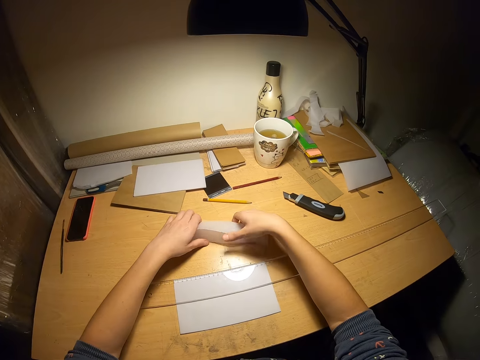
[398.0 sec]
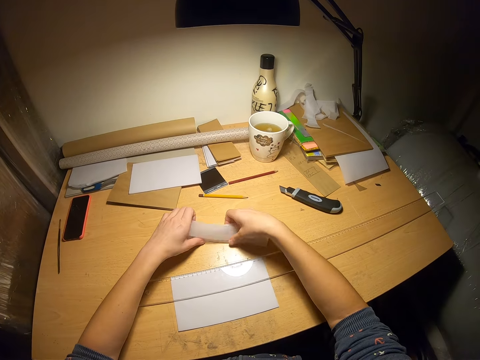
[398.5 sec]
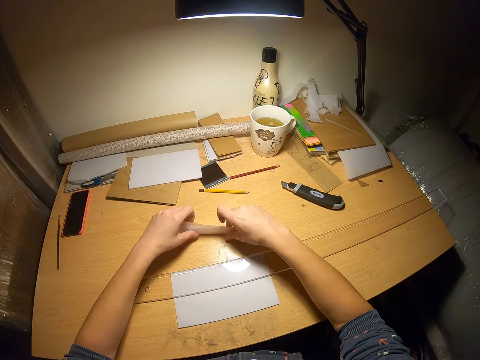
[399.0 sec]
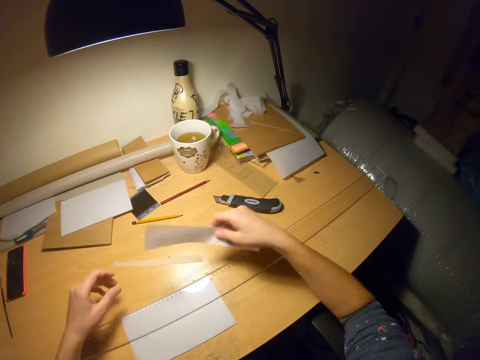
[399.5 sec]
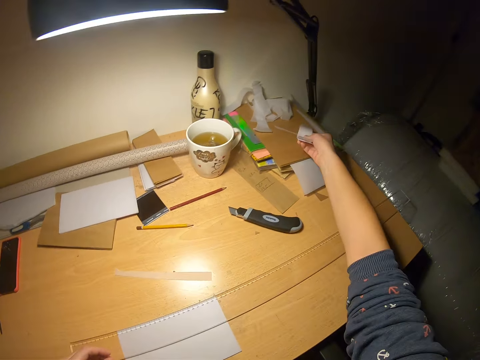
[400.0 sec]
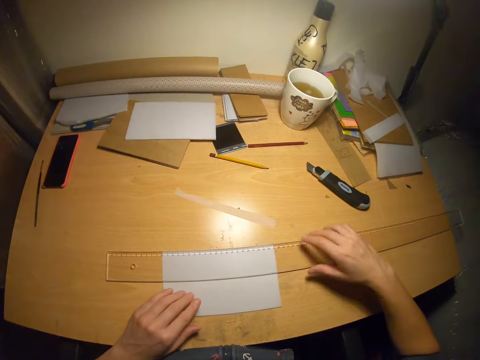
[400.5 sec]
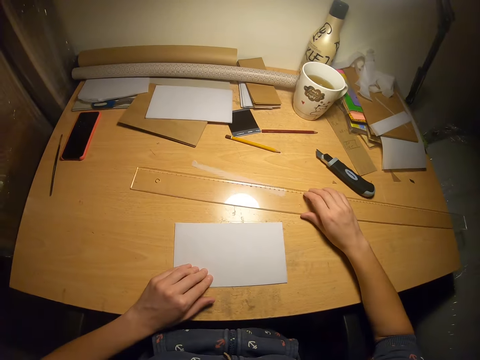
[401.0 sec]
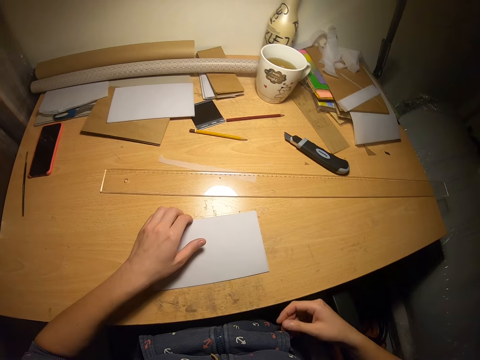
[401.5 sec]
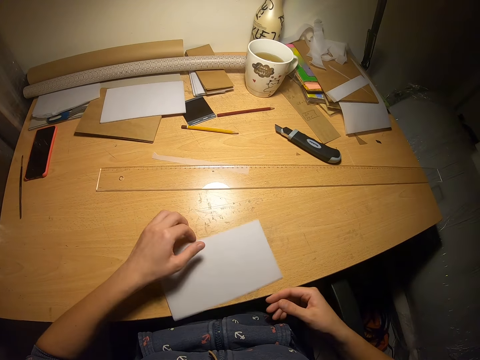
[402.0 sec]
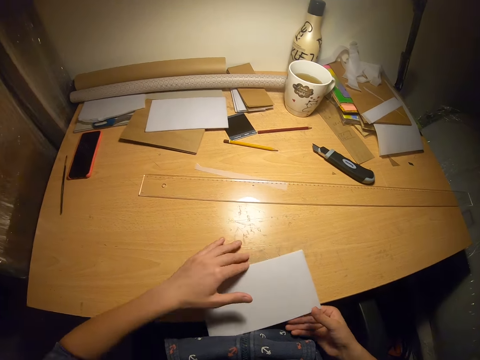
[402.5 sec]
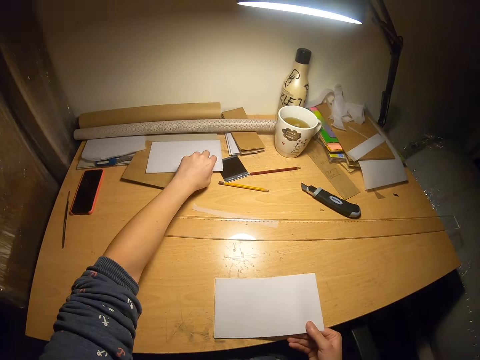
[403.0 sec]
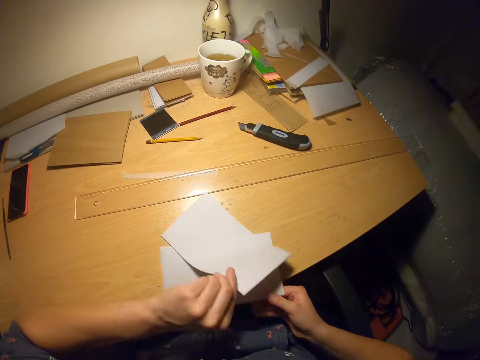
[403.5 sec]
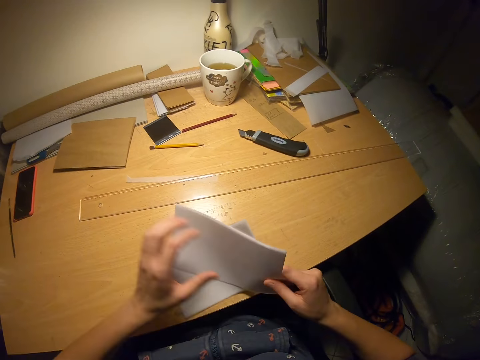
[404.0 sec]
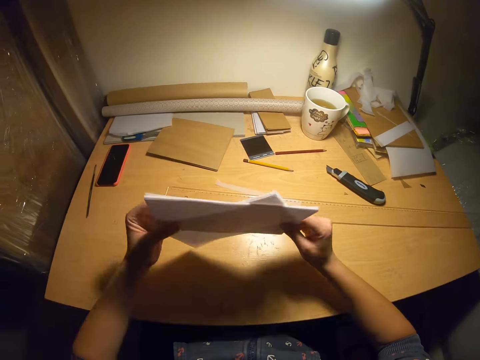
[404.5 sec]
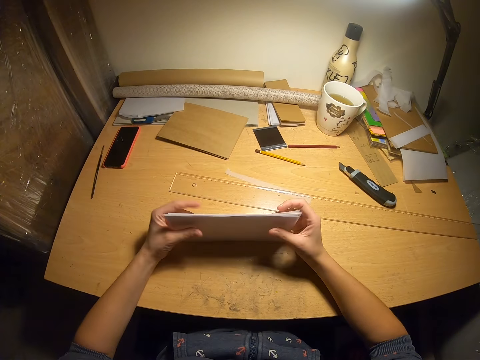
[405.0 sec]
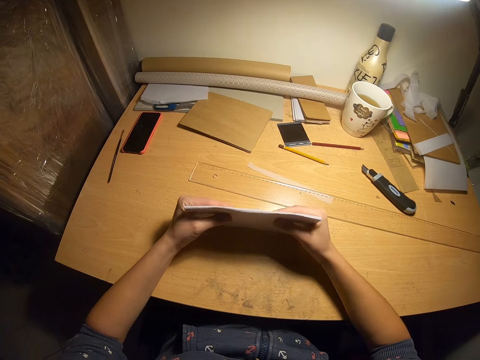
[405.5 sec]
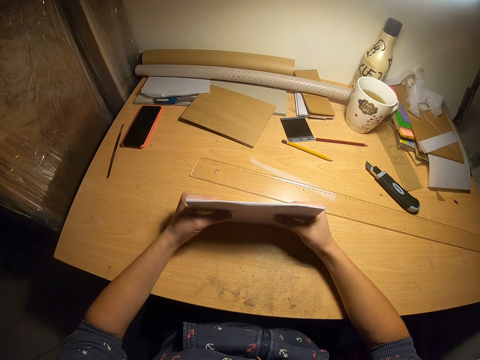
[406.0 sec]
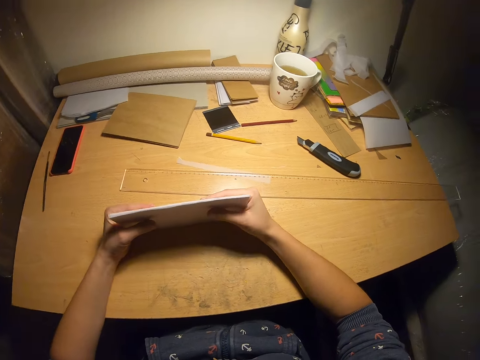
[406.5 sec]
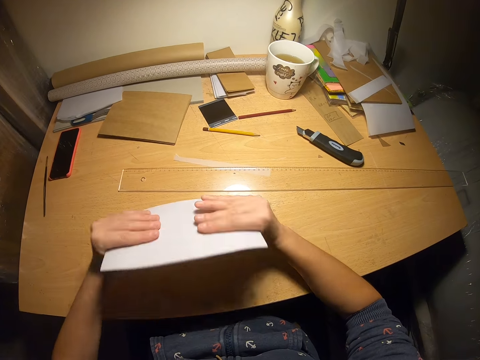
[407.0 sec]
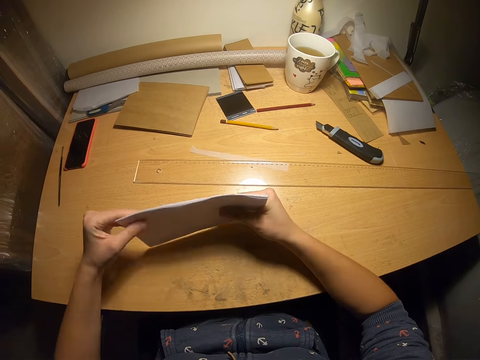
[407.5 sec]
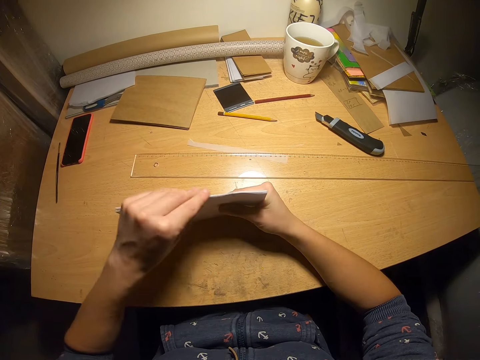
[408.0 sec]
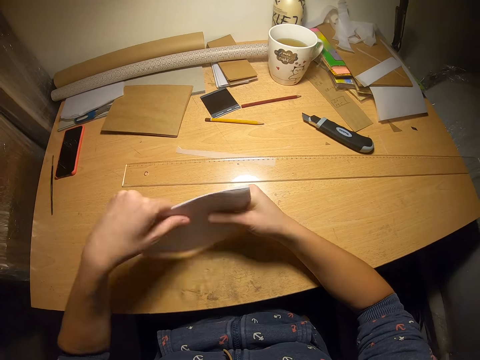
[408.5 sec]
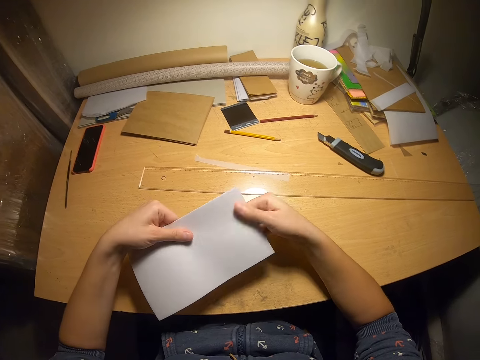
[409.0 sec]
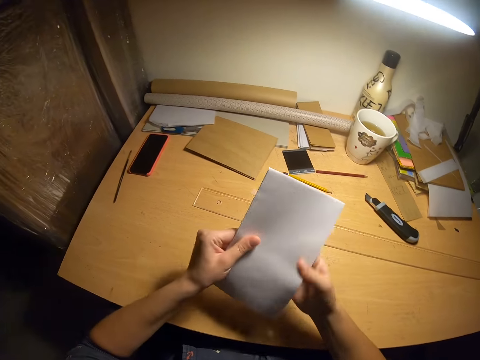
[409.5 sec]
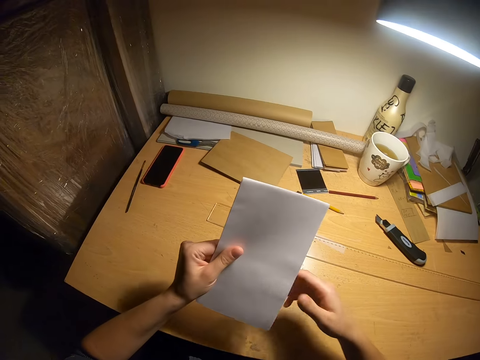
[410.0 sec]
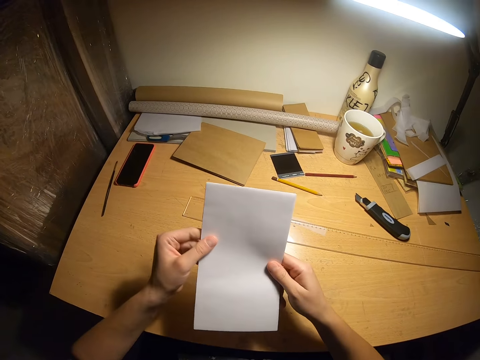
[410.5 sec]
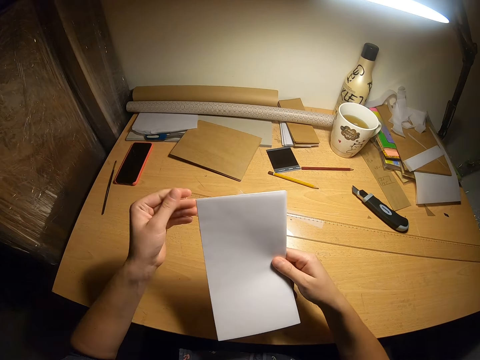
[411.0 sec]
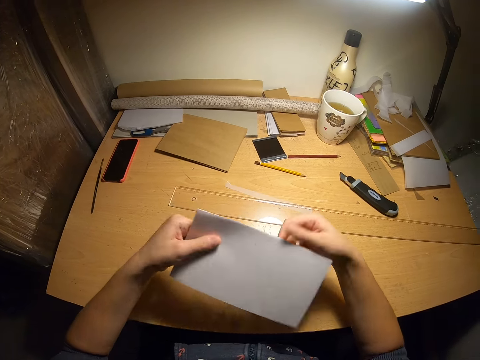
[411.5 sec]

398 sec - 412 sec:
The camera wearer picks up the papers from the table. They drop the papers on the table. They adjust the ruler on the table. They remove the ruler from the papers. They pick up the papers from the table. They arrange the papers with both hands. They look at the papers.

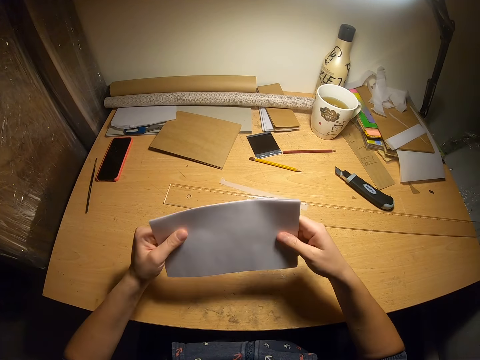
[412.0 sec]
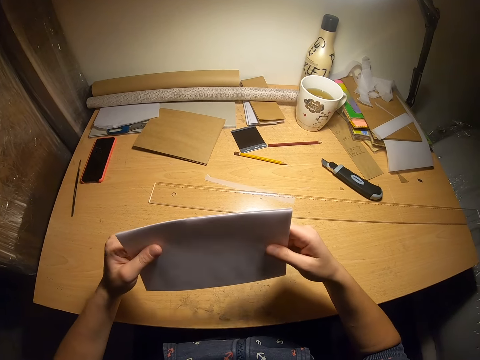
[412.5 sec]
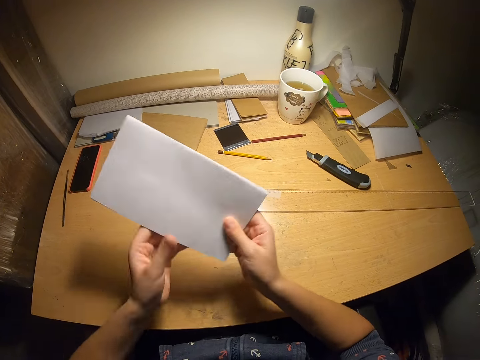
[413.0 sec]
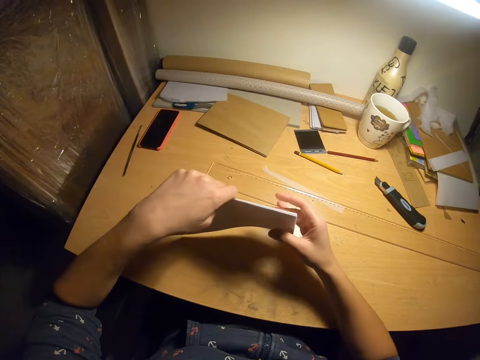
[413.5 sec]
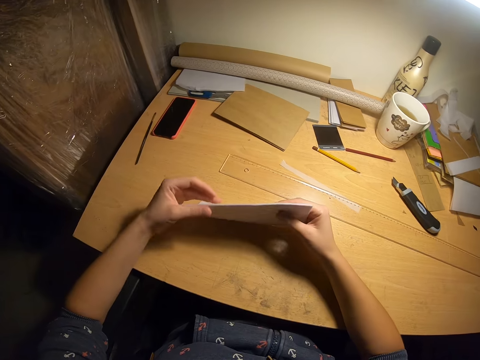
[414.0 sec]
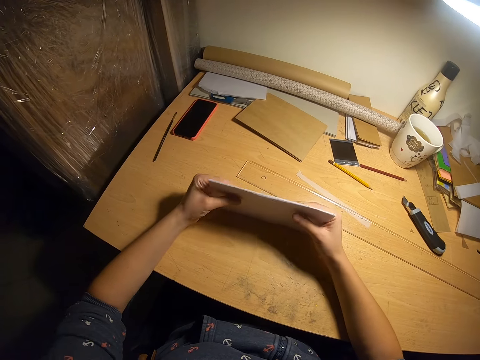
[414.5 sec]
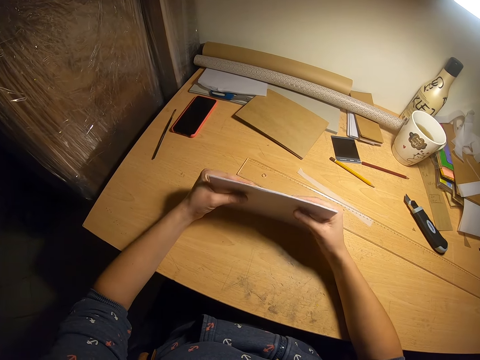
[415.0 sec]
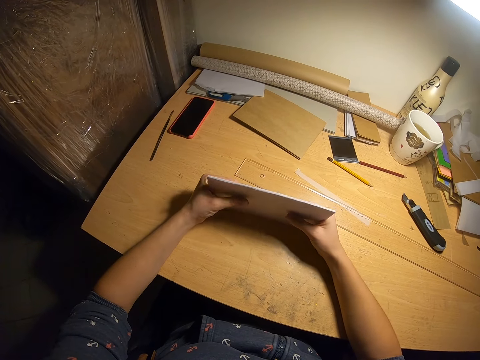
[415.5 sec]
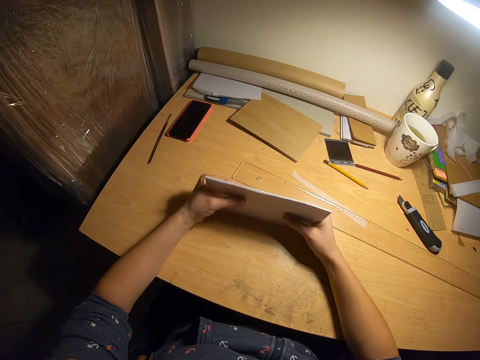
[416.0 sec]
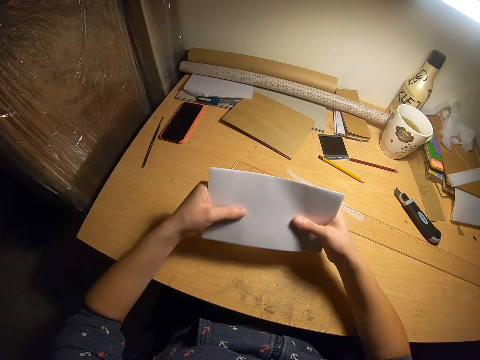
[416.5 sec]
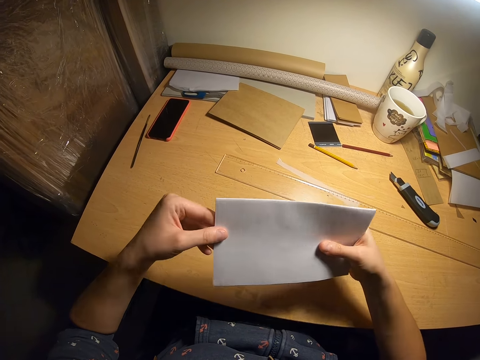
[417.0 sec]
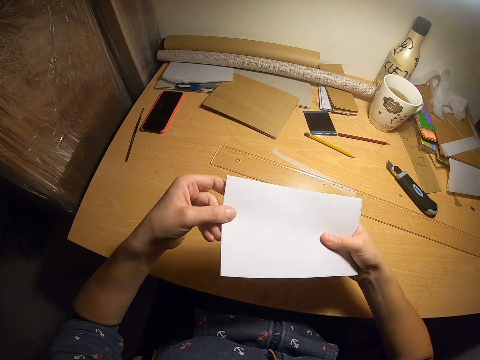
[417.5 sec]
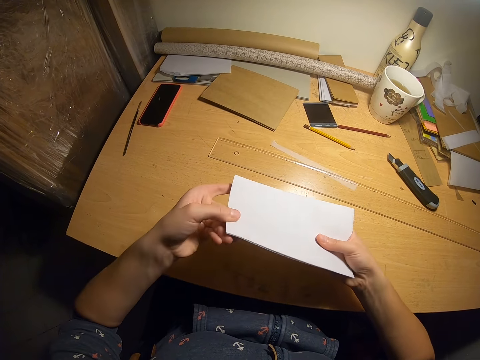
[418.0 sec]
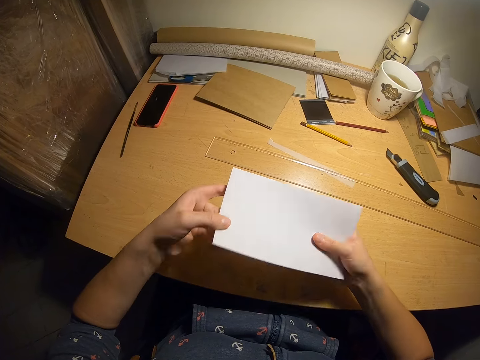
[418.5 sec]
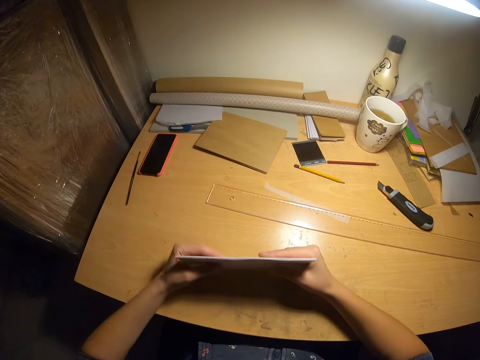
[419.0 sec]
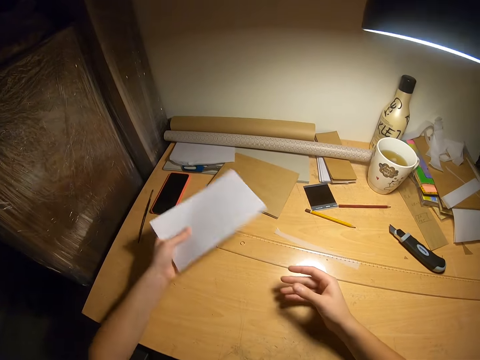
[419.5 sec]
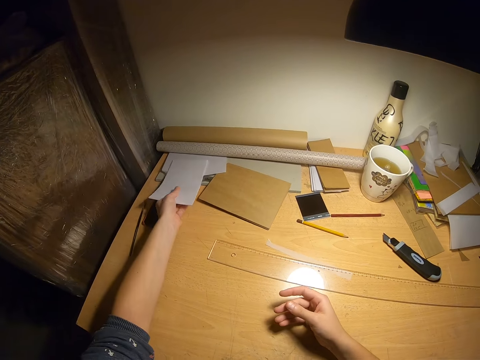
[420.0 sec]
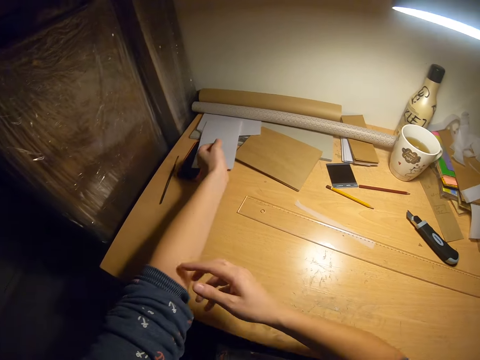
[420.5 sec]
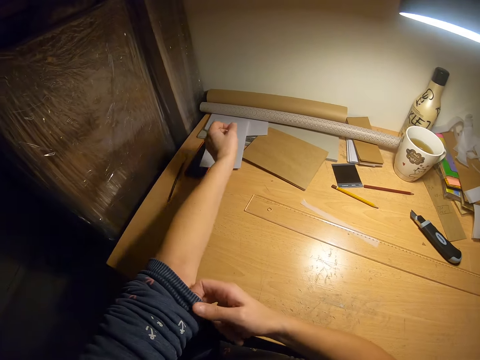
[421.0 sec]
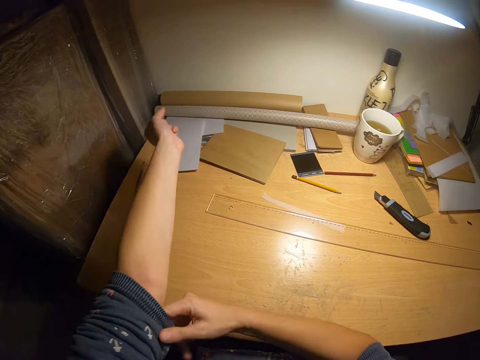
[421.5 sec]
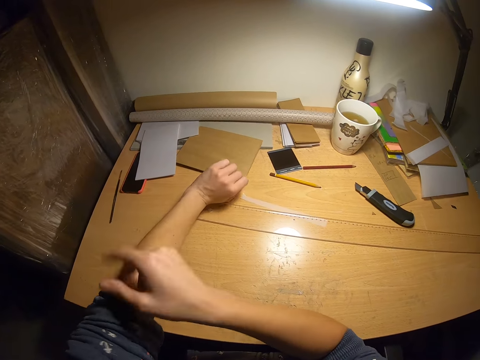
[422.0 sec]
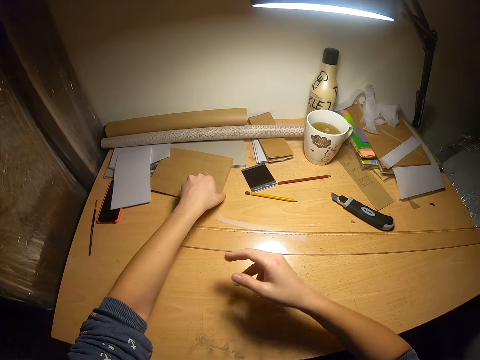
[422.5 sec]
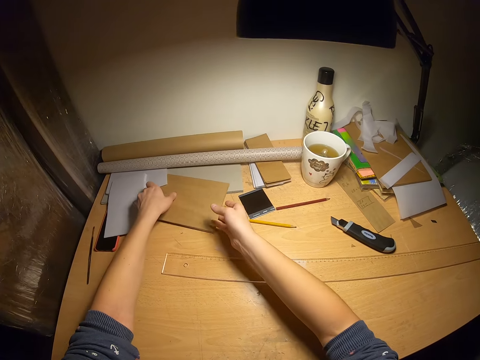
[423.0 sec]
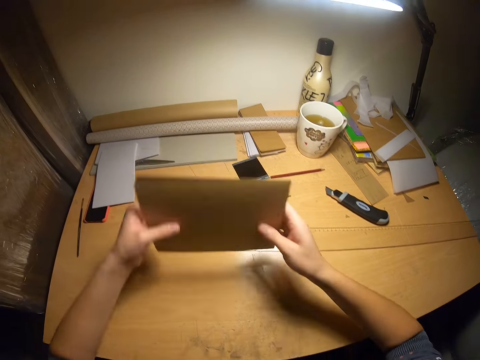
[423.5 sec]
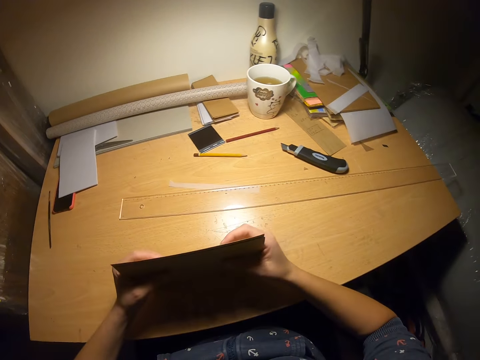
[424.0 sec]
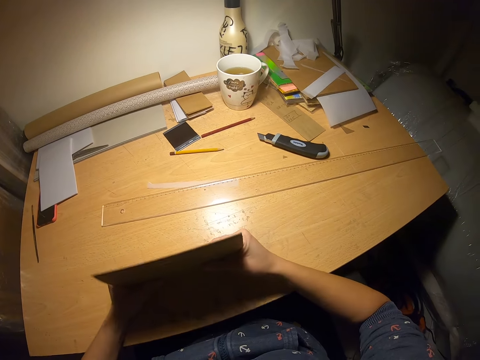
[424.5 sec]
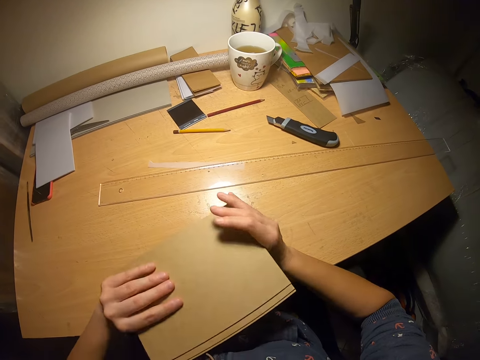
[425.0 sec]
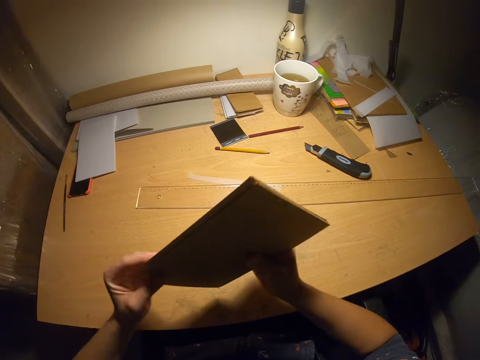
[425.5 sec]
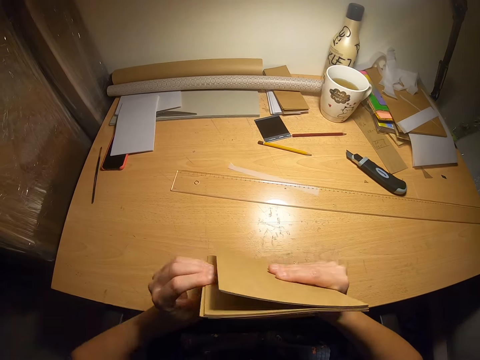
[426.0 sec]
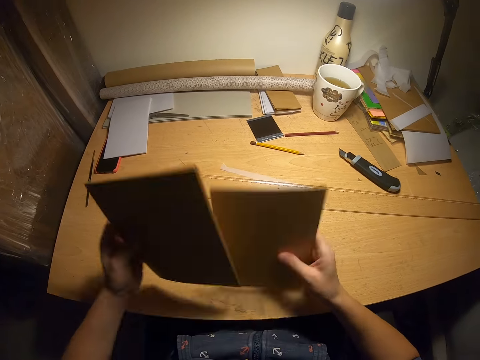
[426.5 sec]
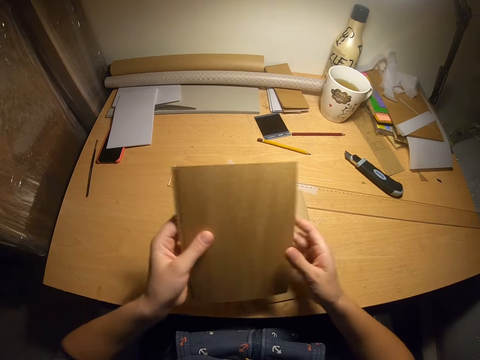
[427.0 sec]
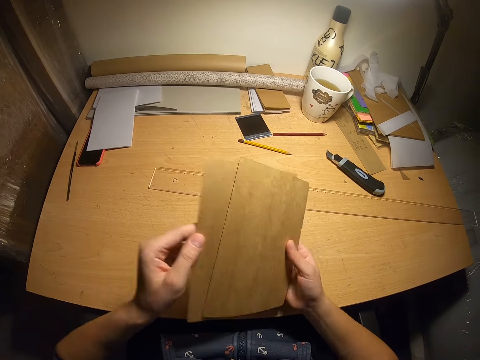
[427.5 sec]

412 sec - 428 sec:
The camera wearer arranges the papers. He looks at the papers. He arranges the papers. He drops the papers on the table. He adjusts his cloth with his right hand. He folds the cloth. He picks up the pieces of paper from the table. He arranges the papers with both hands. He divides the papers.
